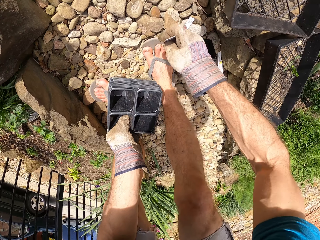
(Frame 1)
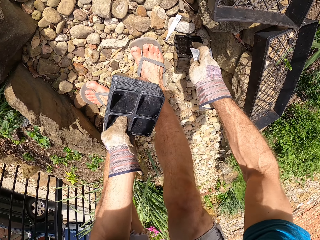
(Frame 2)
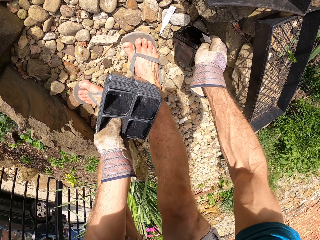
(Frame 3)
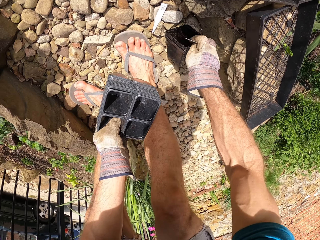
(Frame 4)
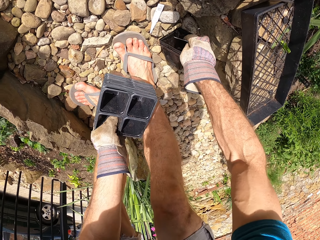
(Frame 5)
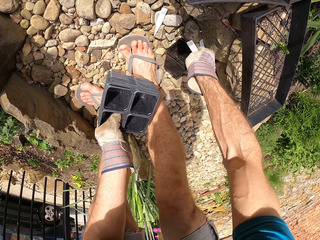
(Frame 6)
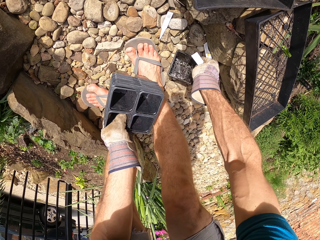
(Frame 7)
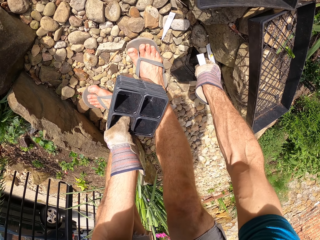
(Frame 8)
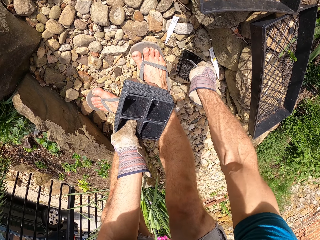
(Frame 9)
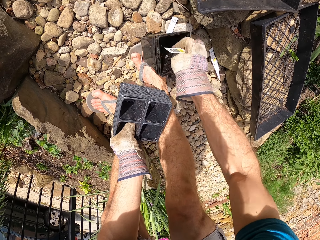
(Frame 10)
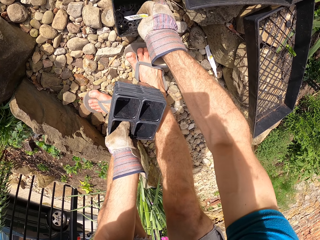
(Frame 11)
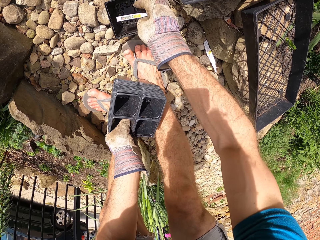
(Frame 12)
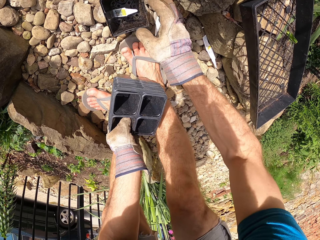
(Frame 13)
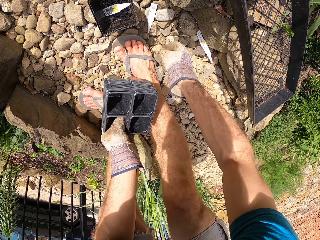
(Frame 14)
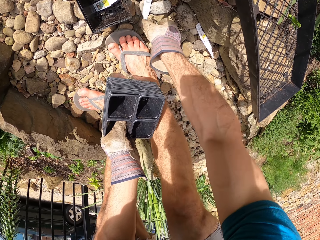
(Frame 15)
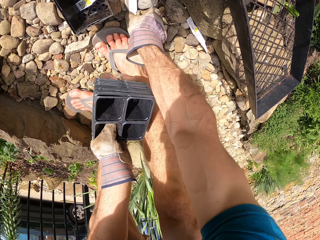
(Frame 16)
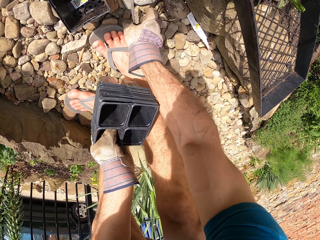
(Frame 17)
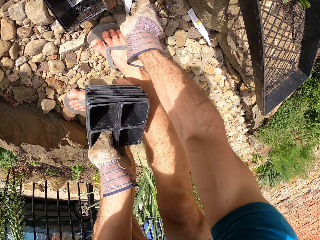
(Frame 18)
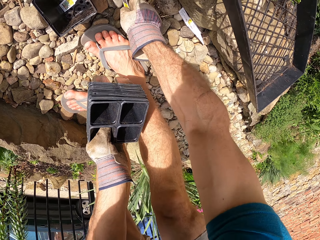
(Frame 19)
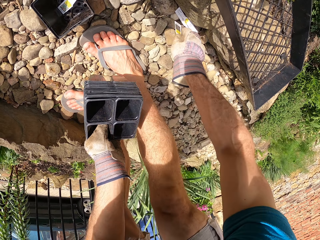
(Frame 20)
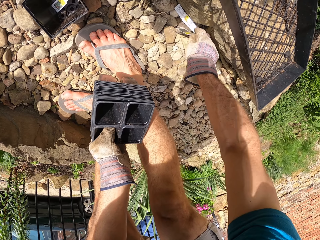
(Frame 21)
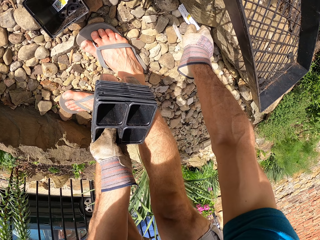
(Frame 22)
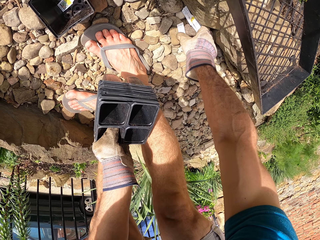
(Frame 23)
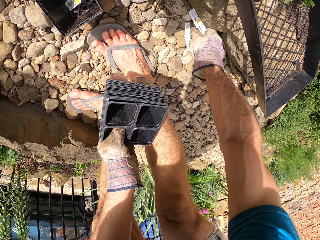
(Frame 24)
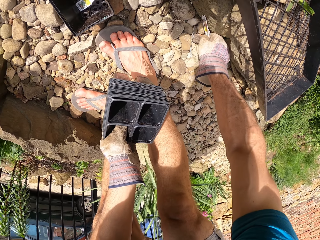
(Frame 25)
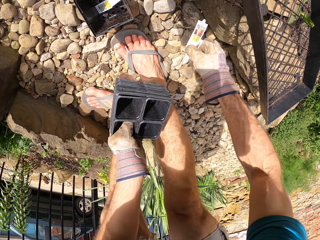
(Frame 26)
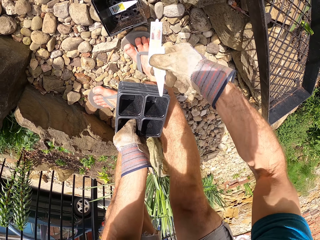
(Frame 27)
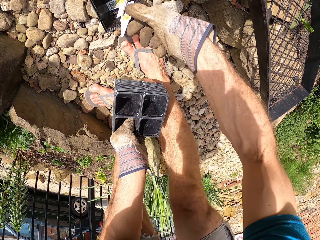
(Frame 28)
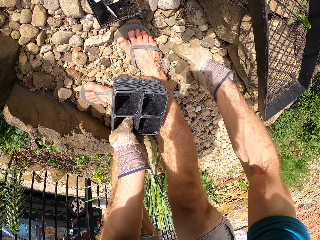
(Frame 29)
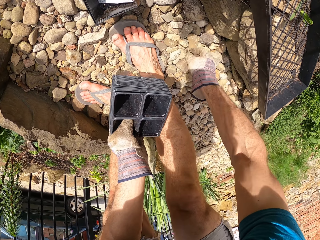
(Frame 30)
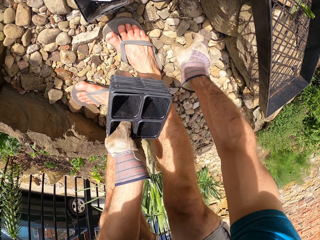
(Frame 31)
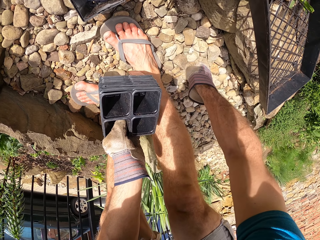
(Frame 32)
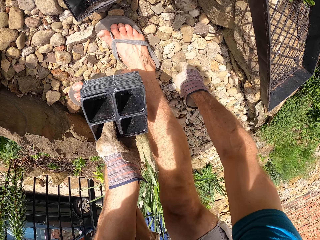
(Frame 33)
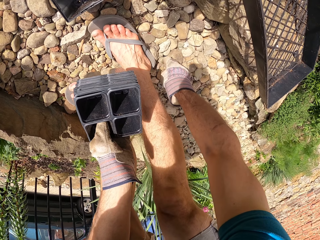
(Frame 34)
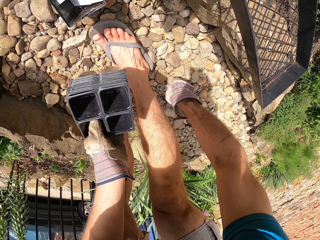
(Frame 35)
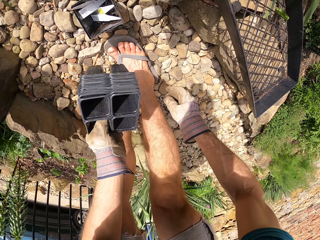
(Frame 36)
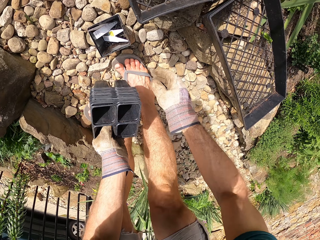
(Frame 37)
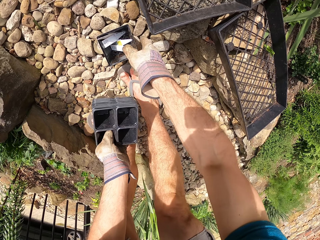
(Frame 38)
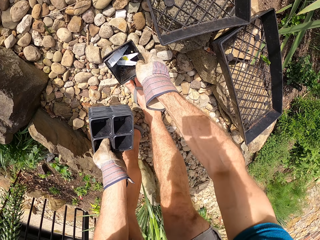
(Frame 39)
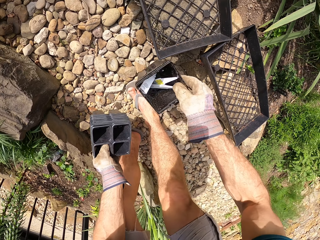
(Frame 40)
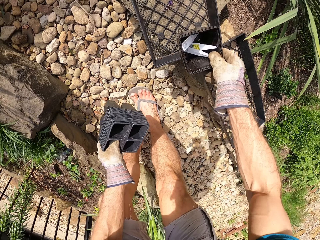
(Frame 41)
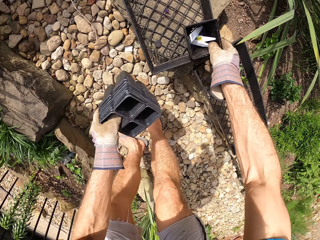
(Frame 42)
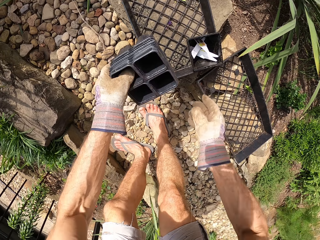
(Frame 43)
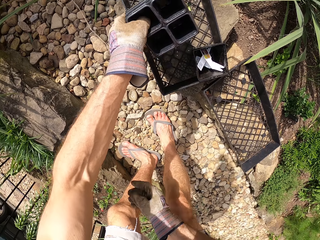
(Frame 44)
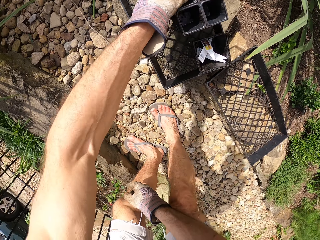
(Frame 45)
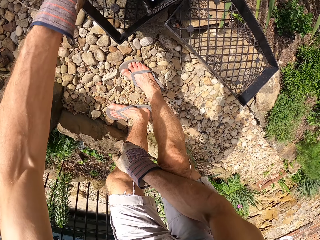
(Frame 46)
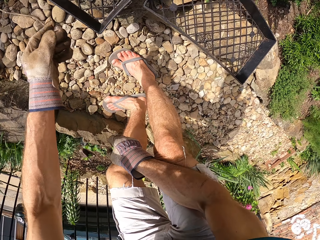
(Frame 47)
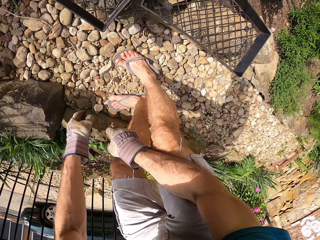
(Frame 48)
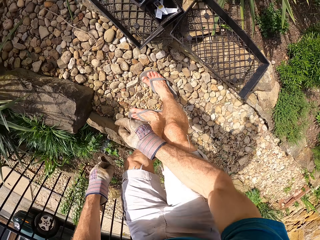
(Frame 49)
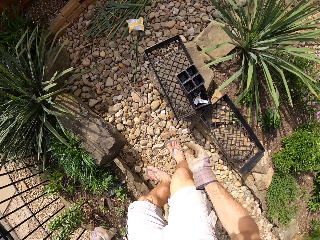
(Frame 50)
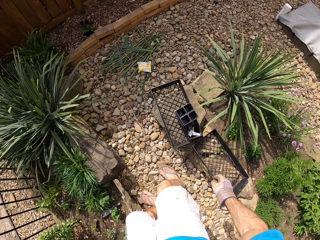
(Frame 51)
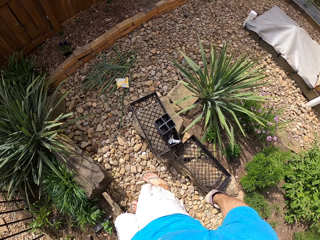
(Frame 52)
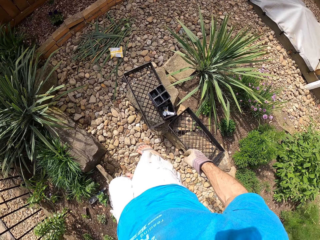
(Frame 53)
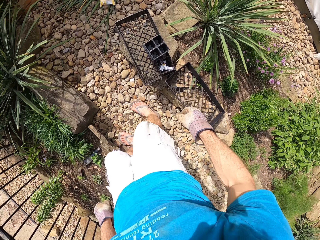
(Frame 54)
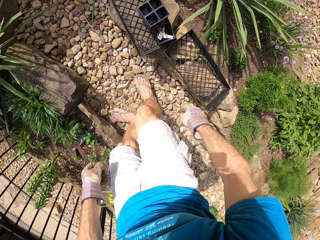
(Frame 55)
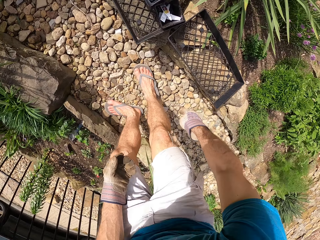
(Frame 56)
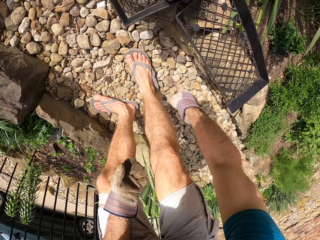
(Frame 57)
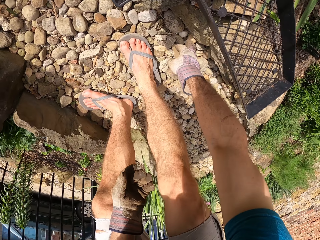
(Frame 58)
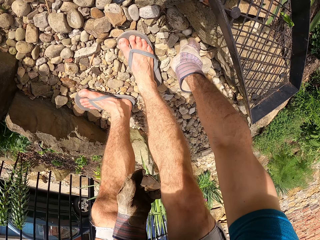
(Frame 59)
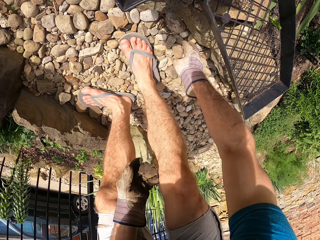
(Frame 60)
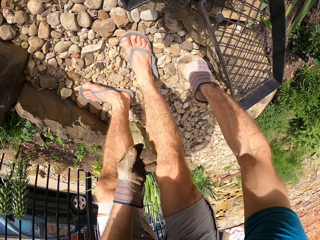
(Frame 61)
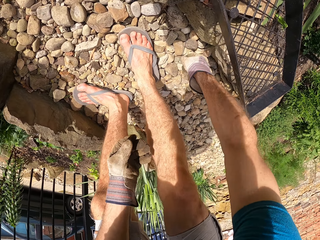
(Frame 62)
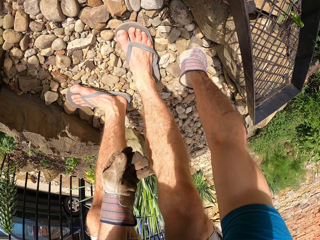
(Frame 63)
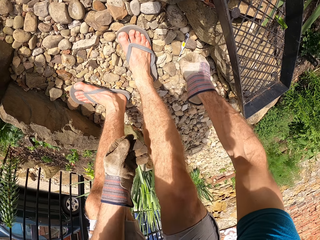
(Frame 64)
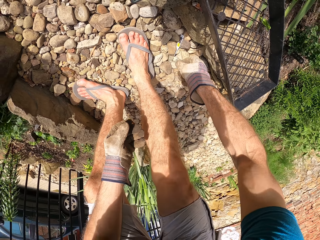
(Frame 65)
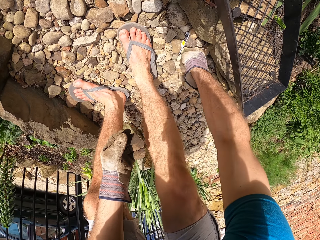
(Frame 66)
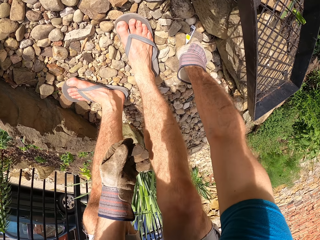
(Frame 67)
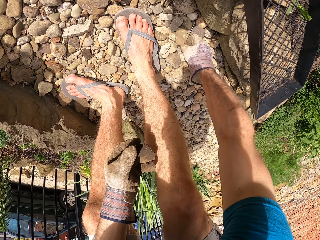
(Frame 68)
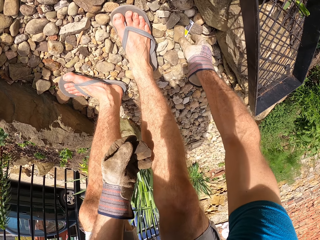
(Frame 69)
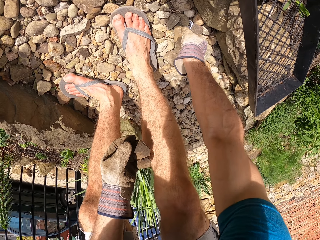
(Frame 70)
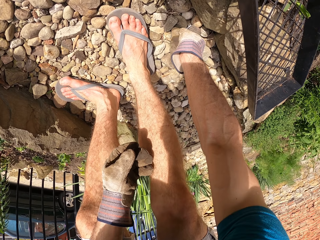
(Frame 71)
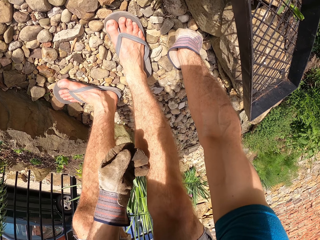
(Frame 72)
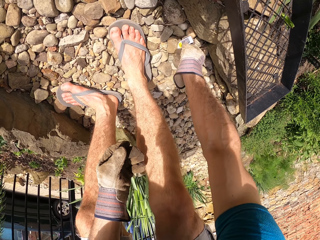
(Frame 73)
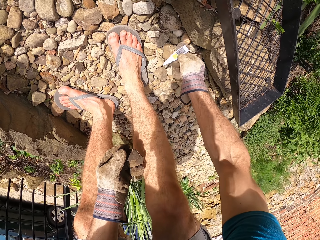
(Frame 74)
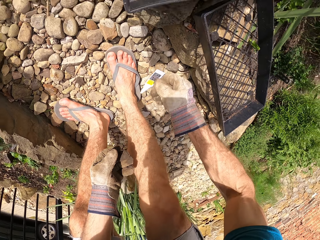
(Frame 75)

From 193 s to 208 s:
The camera wearer picks up the tags. They collect waste. They pick up plant pots. They throw waste in the plant pot. They move the plant pot. They pick up the plant pots. They throw waste in the plant pot. They pick up the plant pot. They place the plant pots on a tray. They put the trays aside. They stand. They bend. They pick up the tag. They collect waste.

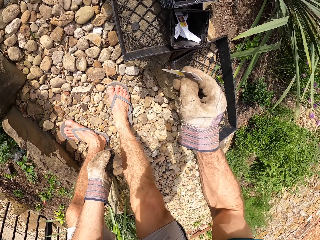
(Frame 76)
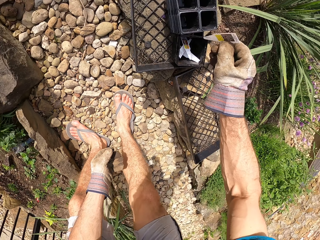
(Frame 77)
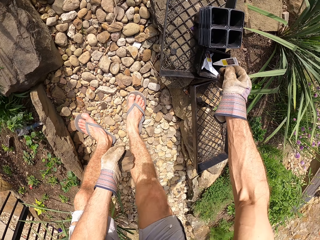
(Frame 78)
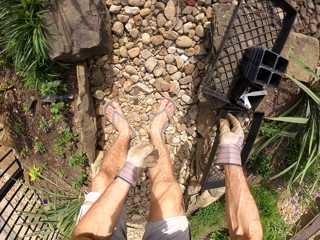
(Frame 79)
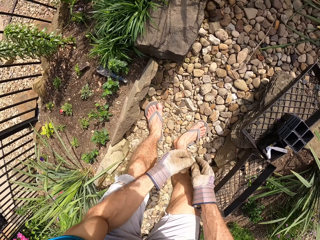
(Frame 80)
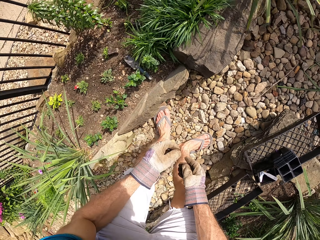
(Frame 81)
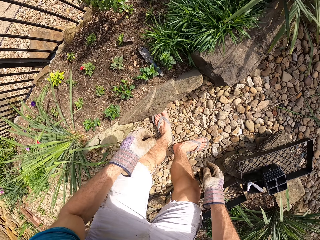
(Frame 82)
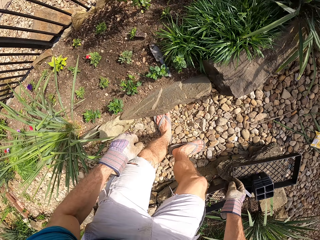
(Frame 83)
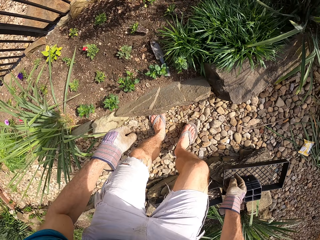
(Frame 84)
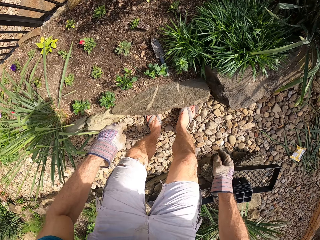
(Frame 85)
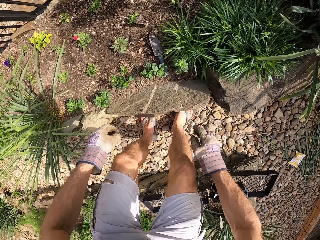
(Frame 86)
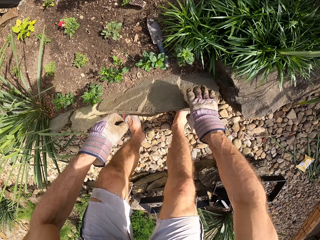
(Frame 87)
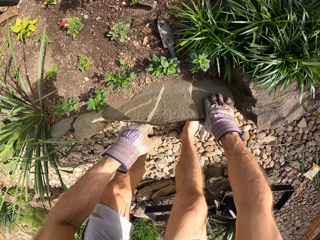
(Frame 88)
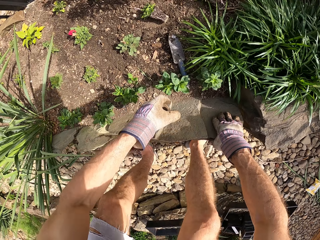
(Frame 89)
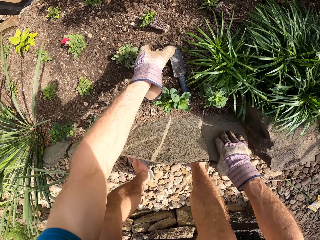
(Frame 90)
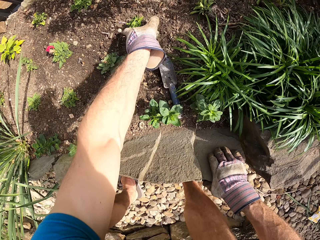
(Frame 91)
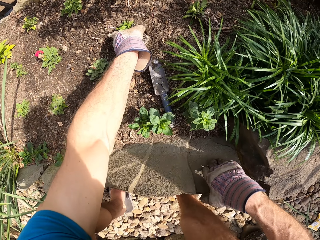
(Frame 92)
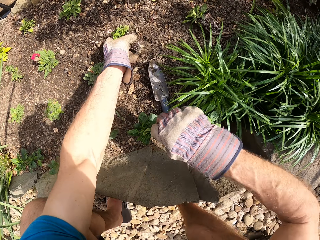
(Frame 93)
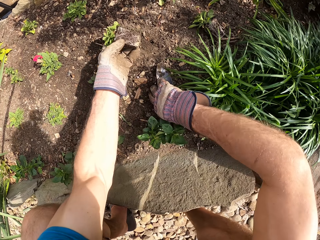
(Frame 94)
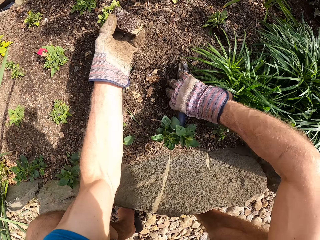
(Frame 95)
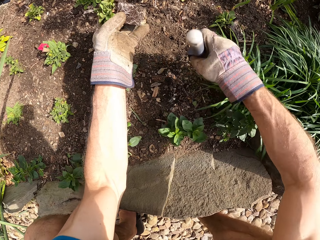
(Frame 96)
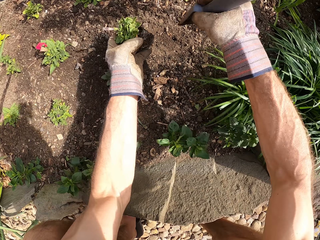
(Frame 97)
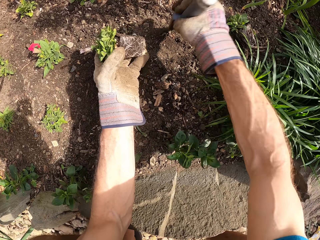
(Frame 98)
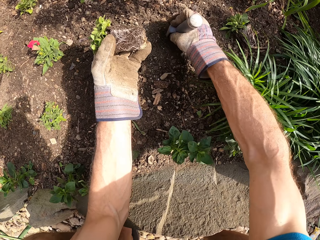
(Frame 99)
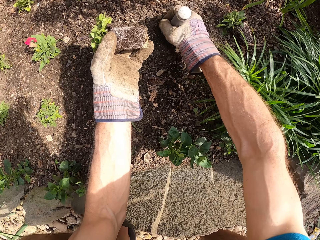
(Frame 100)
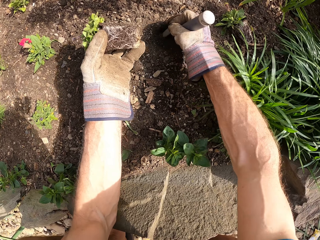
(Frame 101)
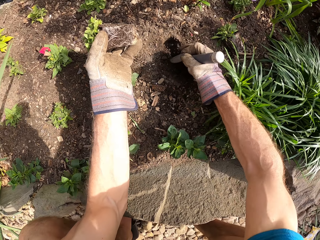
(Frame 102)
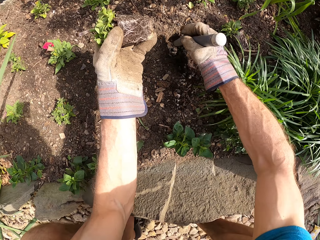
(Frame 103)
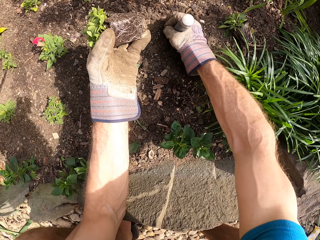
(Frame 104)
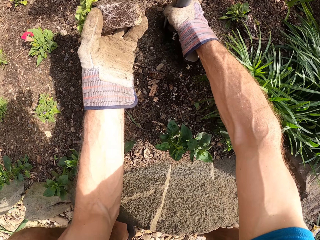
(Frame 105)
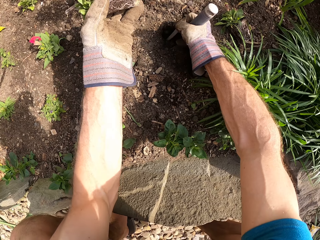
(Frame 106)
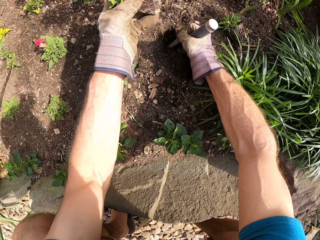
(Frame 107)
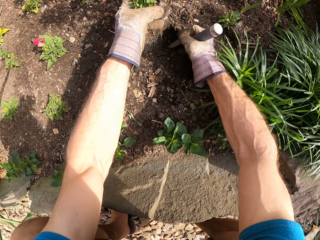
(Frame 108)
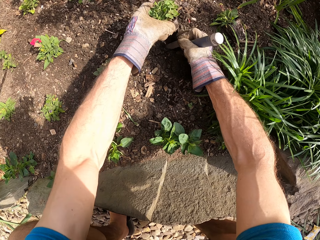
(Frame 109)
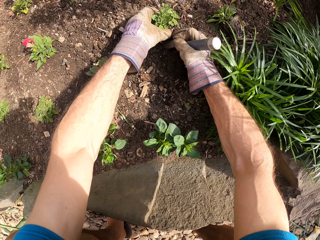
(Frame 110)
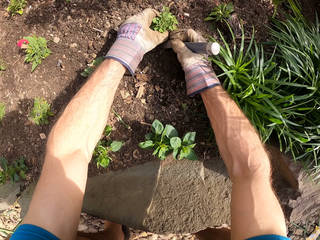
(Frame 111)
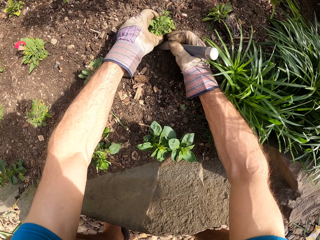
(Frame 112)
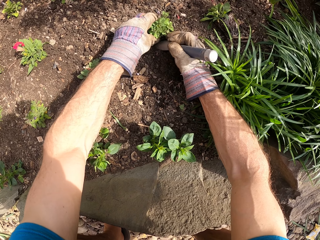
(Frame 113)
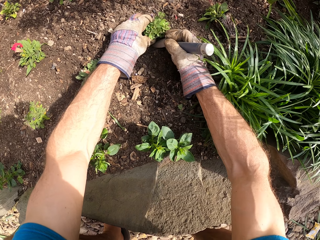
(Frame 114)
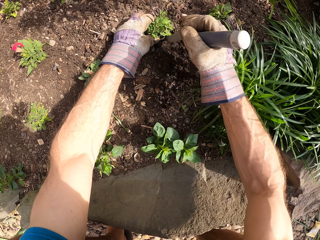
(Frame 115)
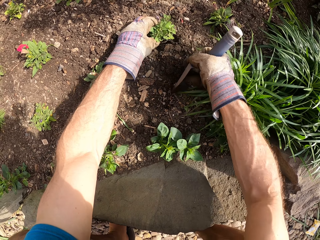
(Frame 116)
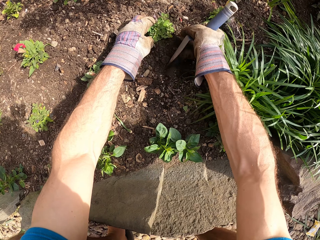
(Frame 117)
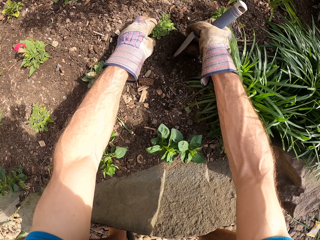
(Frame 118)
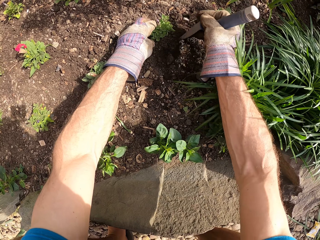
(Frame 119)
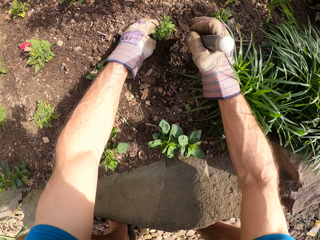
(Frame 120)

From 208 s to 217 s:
The camera wearer throws waste in the plant pot. They pick up a hand trowel. They pick up a plant. They dig a hole on the ground with the hand trowel. They place the plant in the hole.
